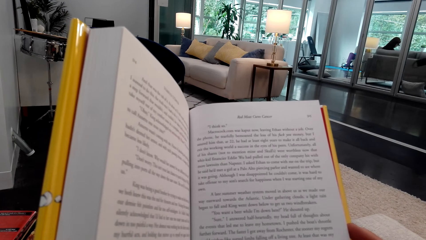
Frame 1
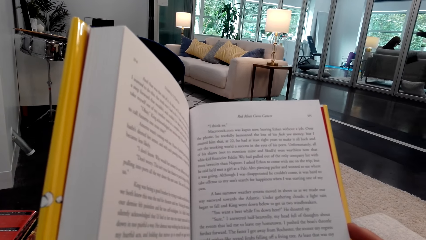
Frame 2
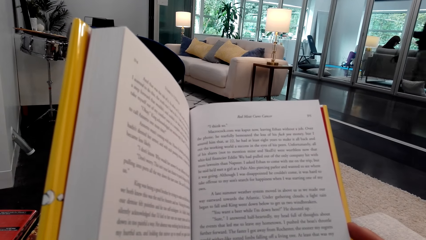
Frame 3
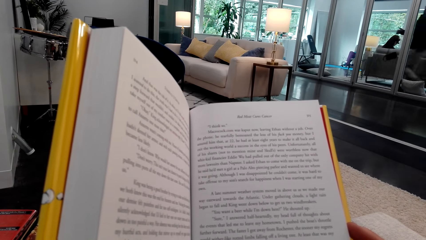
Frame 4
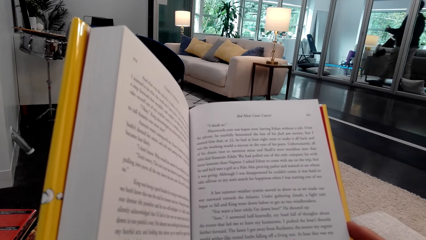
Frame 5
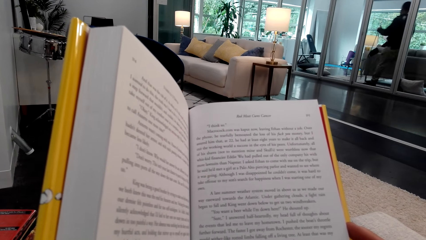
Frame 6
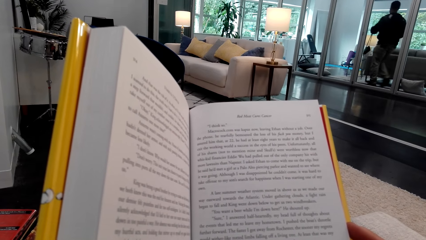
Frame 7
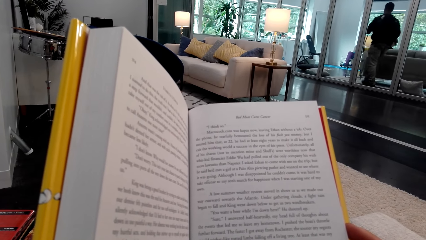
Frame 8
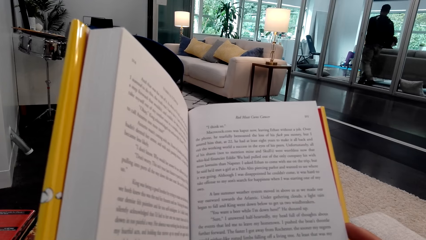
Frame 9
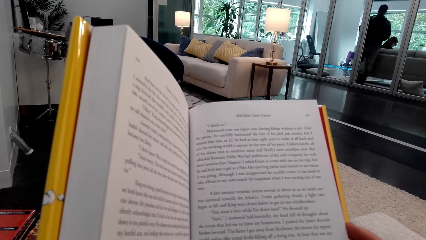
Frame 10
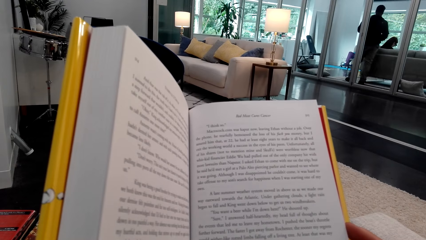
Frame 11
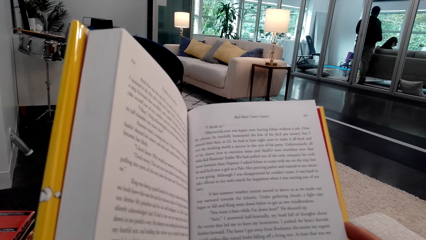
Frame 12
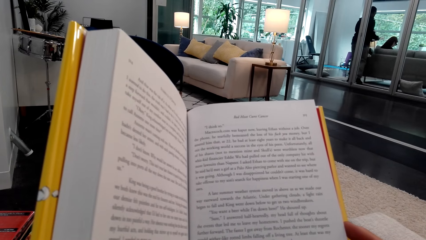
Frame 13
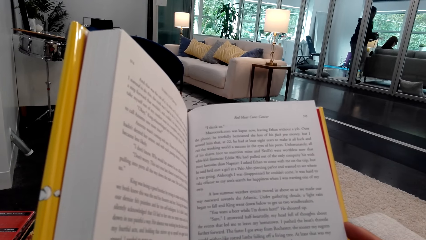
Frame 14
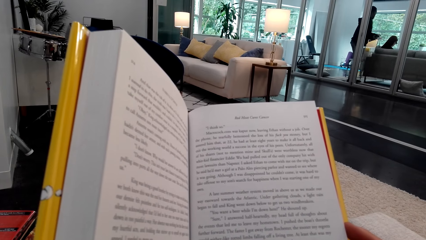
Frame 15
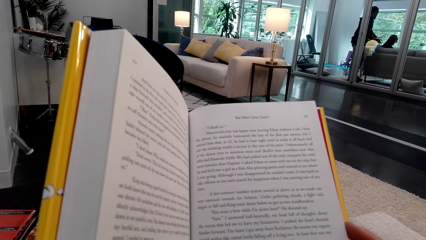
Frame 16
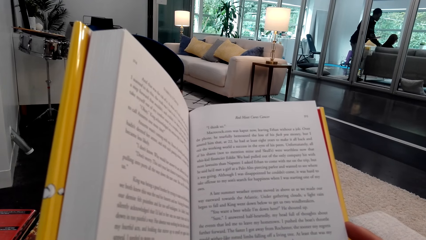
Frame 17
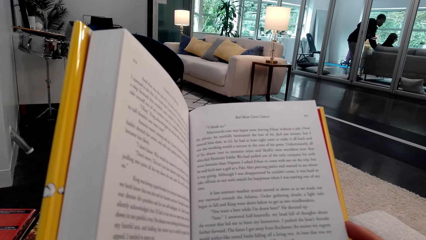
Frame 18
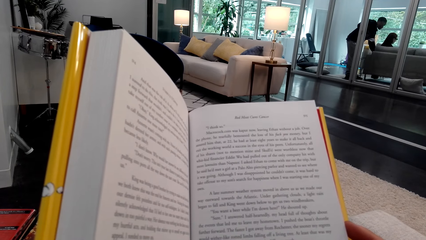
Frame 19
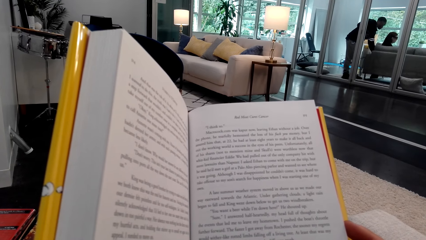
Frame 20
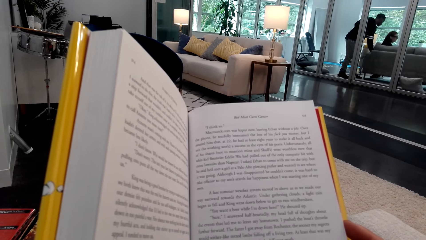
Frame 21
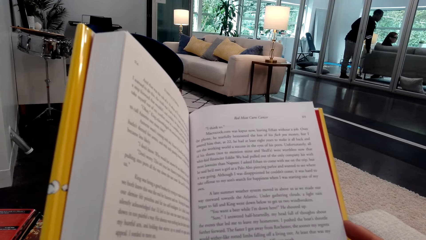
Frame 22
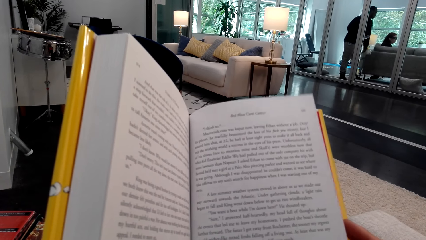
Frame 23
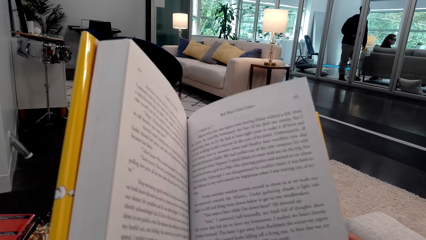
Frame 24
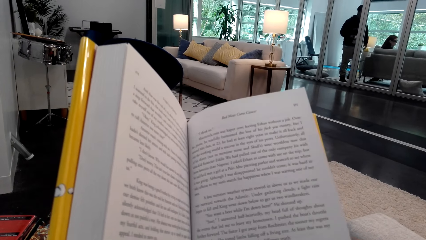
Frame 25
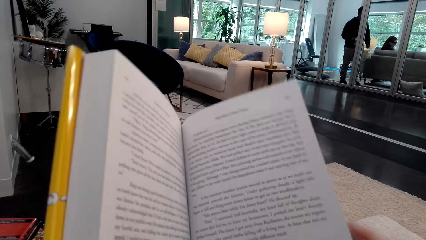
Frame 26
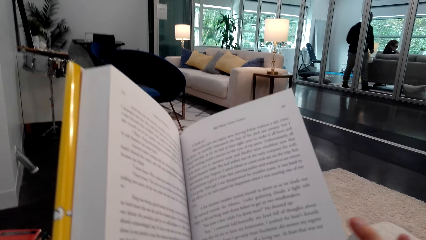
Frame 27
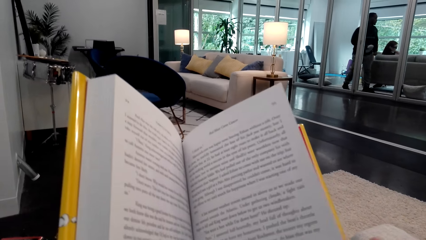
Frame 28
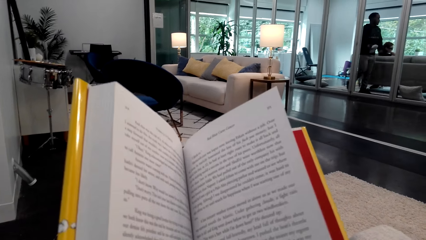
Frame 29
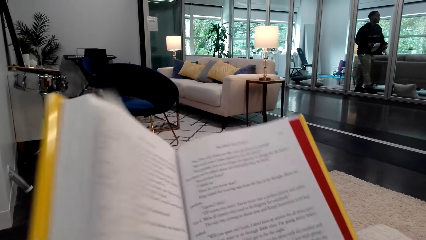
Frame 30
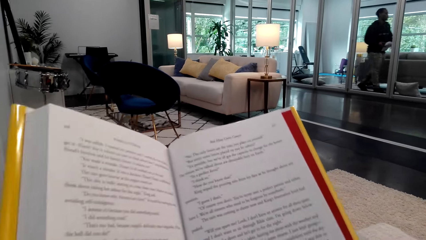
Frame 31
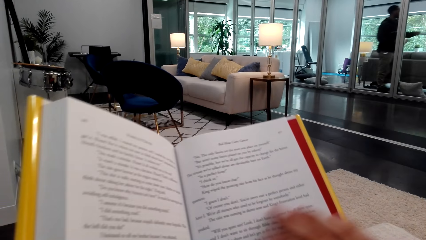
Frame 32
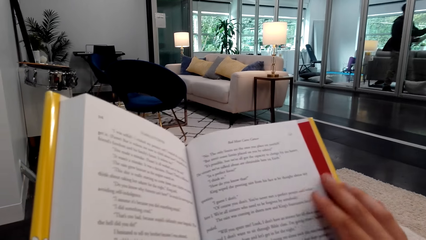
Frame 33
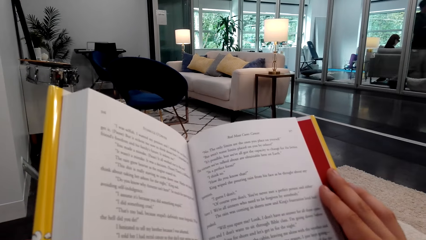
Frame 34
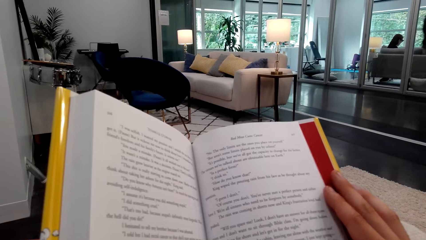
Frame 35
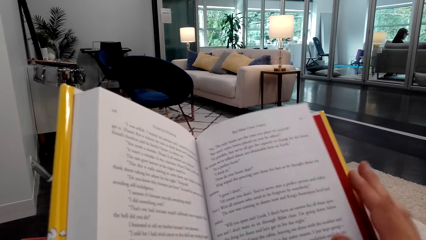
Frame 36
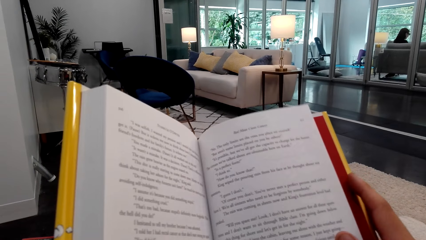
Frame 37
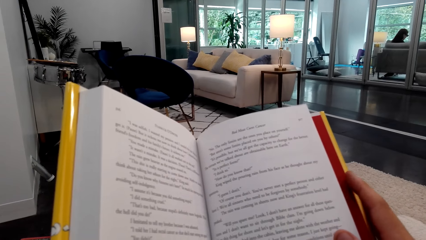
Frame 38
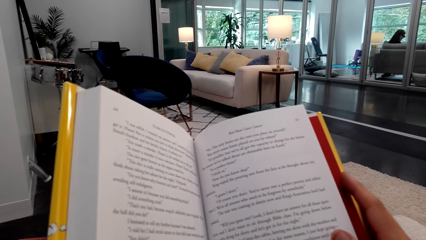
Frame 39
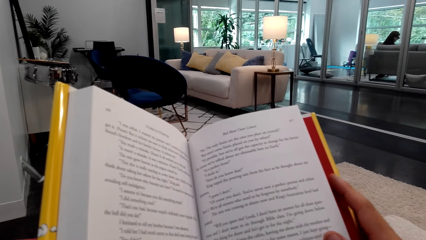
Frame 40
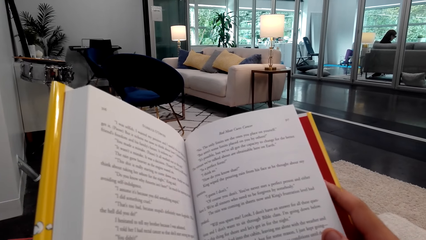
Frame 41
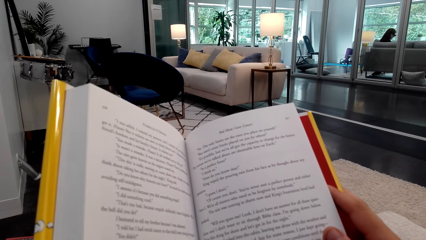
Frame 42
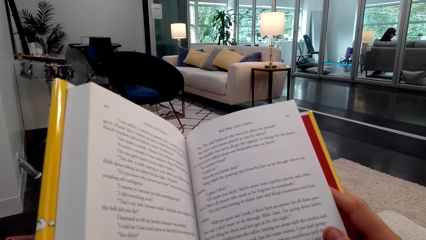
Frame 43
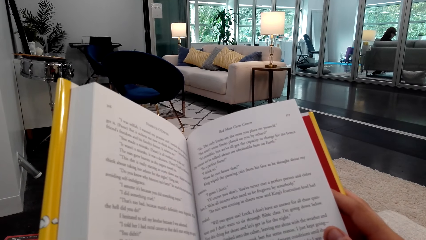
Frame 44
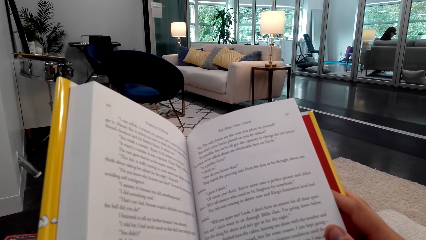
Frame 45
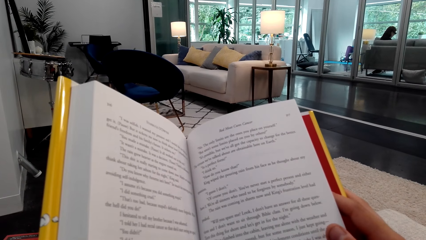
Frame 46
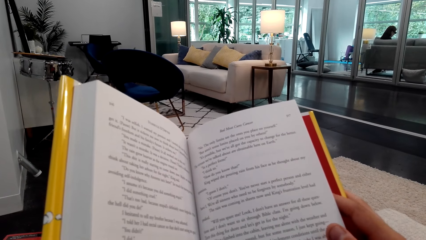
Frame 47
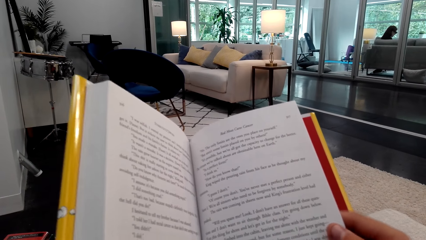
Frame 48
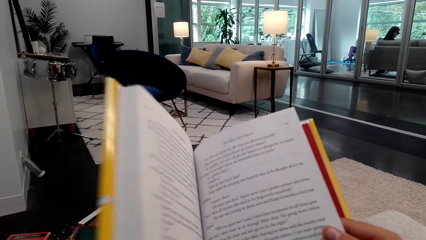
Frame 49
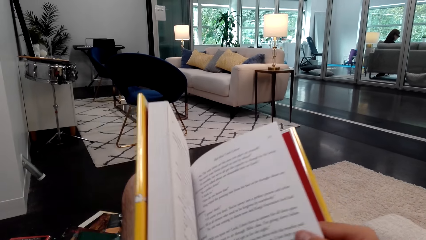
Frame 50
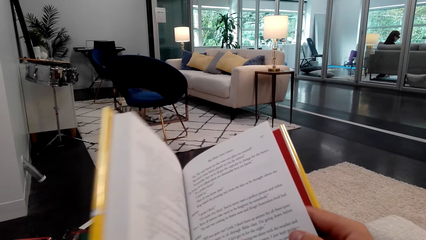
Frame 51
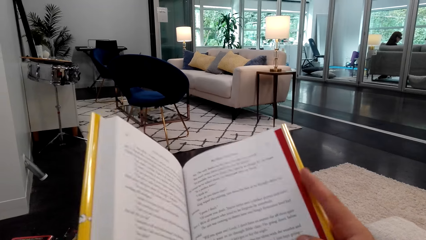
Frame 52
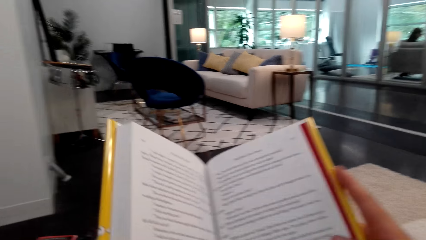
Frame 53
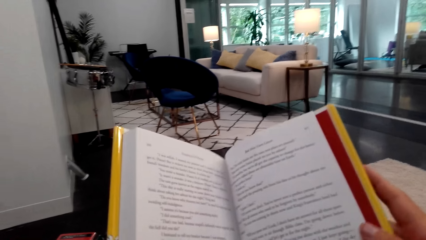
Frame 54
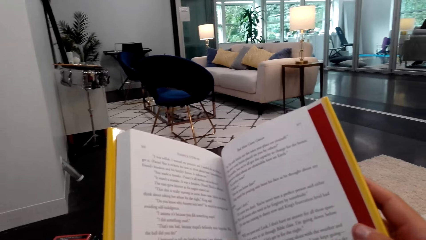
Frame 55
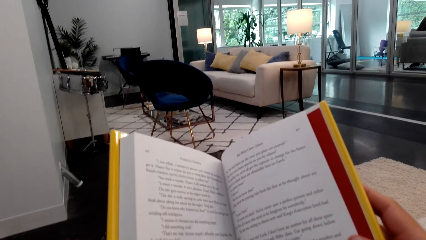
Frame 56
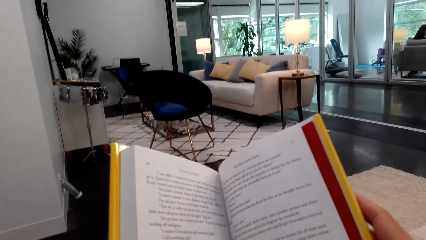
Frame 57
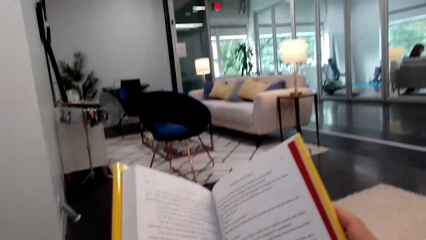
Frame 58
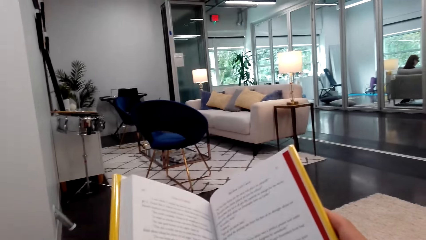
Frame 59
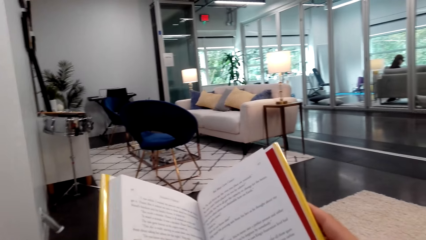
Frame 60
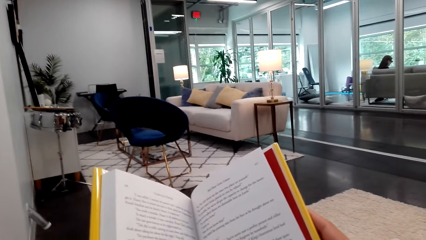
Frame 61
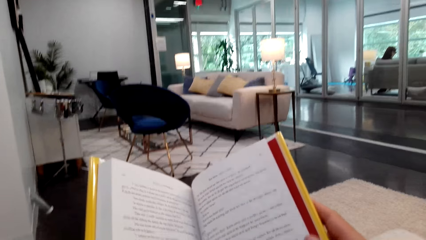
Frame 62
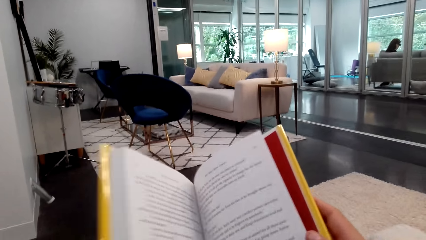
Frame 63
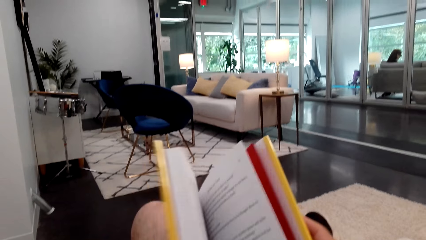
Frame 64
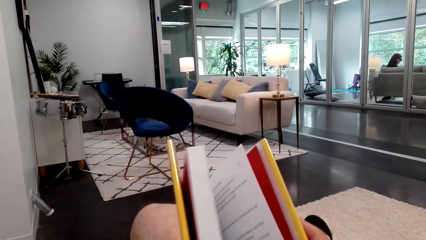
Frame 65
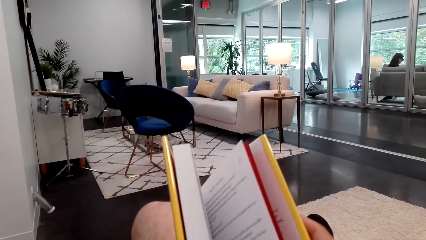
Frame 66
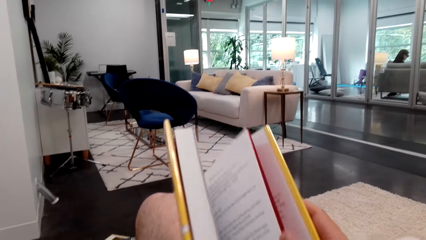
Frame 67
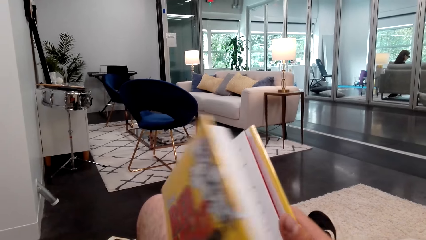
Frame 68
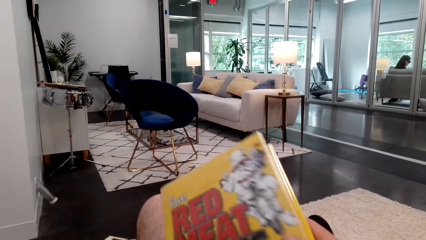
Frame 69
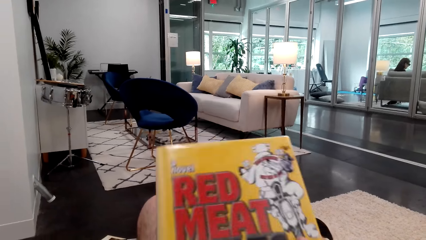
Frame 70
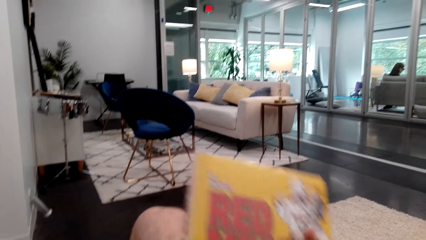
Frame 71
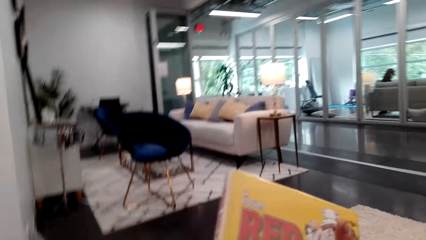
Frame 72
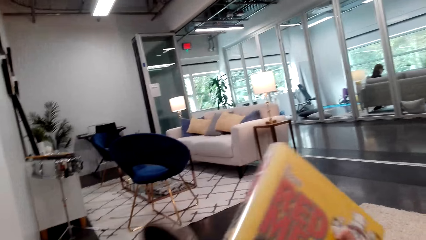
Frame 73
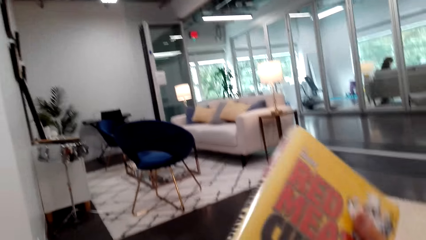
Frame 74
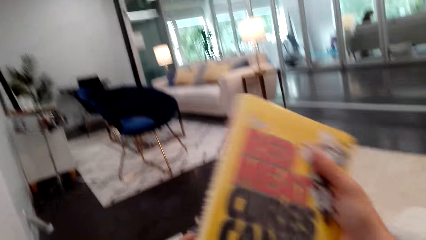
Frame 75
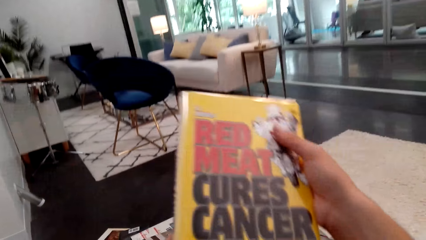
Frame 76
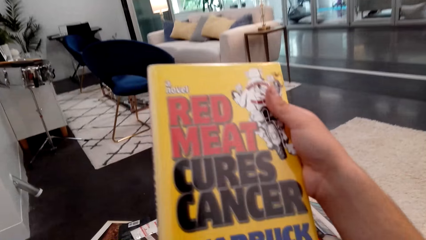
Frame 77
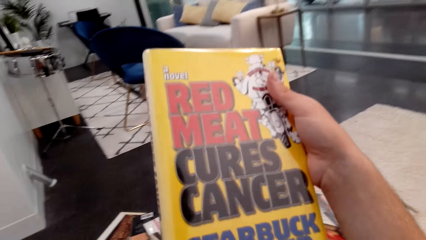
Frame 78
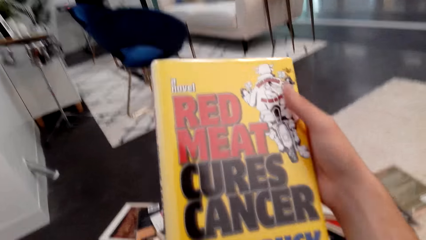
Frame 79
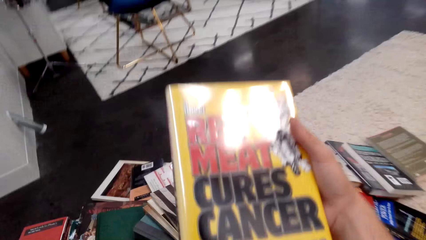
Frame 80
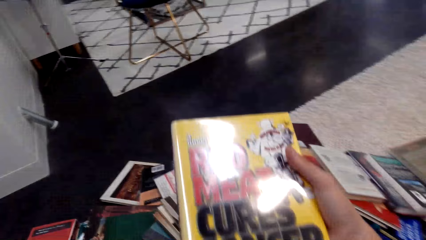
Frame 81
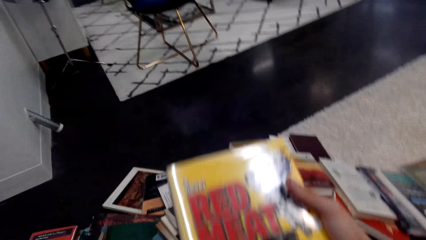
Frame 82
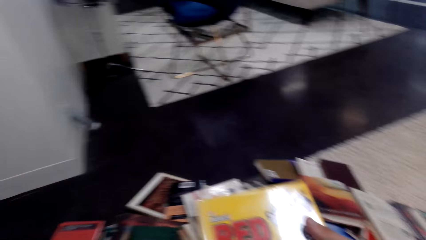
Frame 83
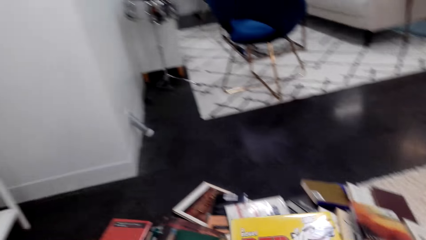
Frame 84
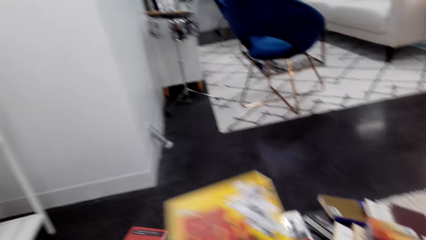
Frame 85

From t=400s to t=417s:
A man walks around the room. The man puts a purse on the floor. The camera wearer flips a page of a book. The man walks around the room. The camera wearer closes the book.
